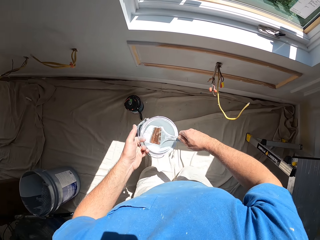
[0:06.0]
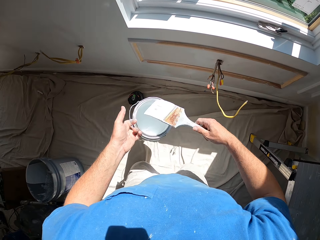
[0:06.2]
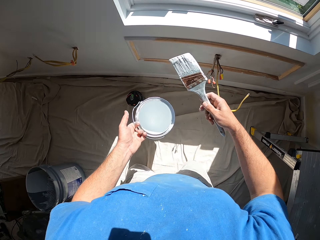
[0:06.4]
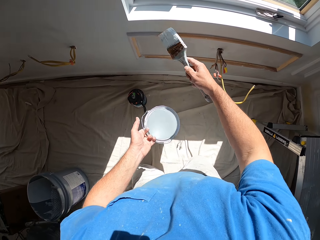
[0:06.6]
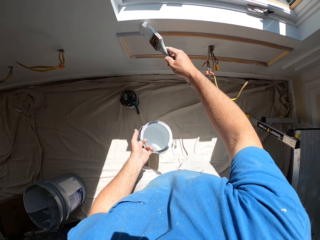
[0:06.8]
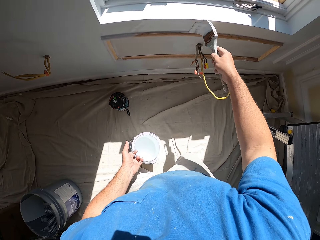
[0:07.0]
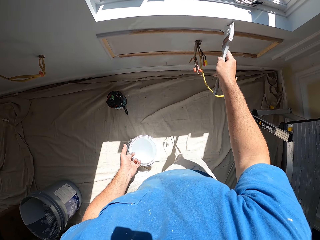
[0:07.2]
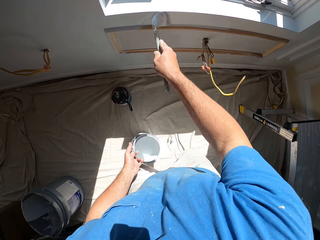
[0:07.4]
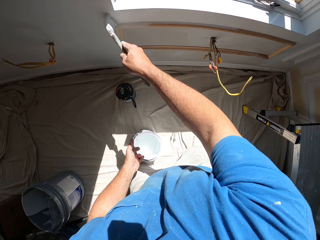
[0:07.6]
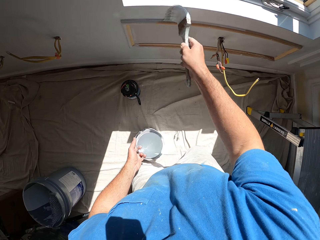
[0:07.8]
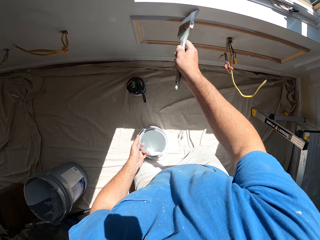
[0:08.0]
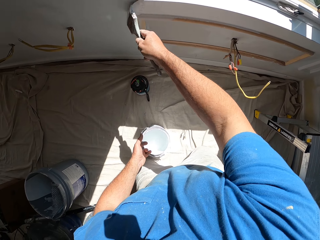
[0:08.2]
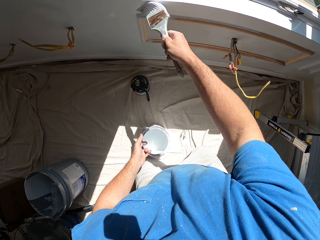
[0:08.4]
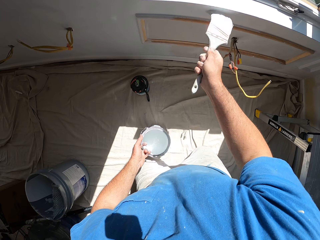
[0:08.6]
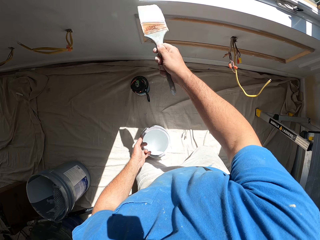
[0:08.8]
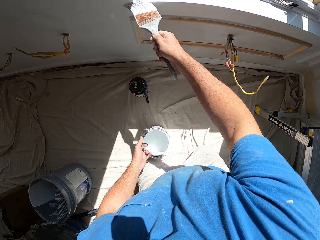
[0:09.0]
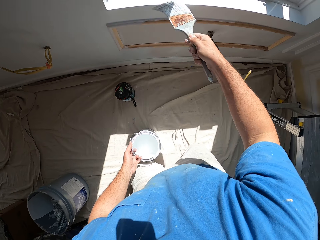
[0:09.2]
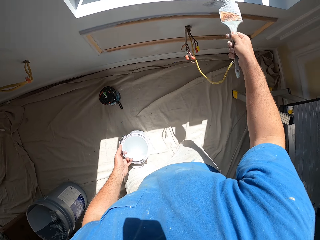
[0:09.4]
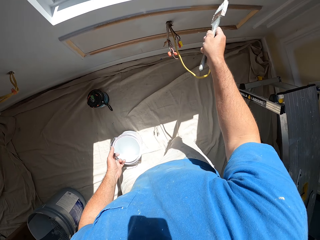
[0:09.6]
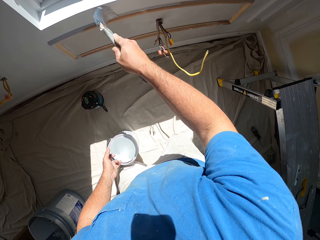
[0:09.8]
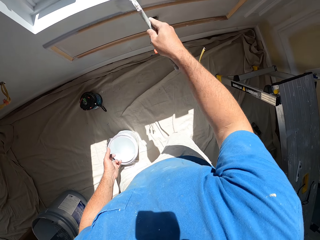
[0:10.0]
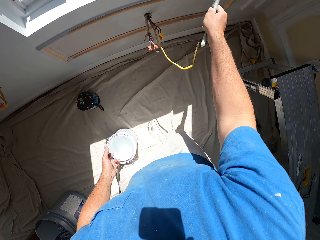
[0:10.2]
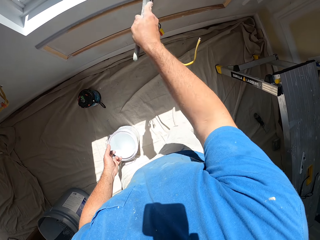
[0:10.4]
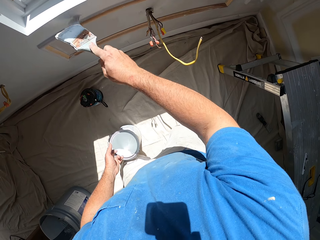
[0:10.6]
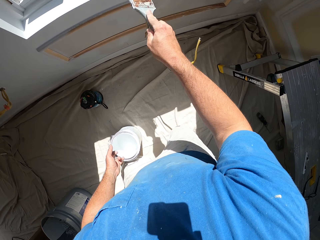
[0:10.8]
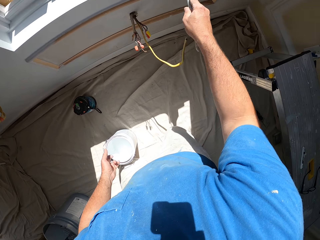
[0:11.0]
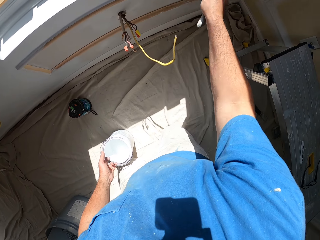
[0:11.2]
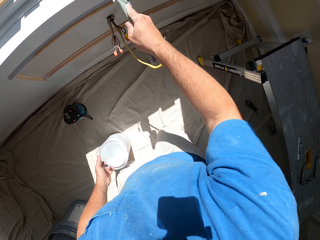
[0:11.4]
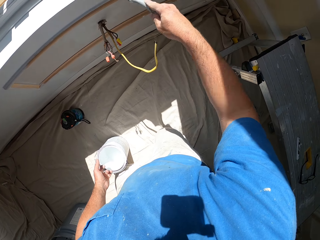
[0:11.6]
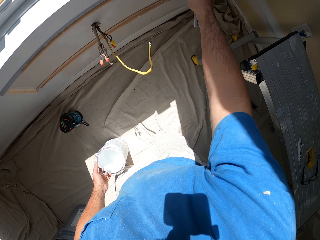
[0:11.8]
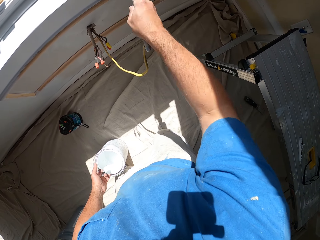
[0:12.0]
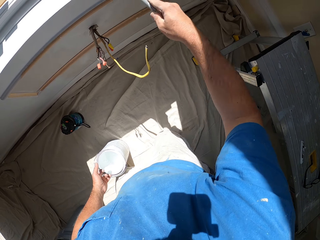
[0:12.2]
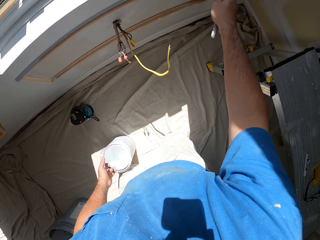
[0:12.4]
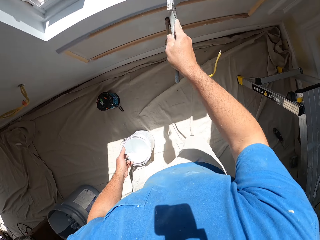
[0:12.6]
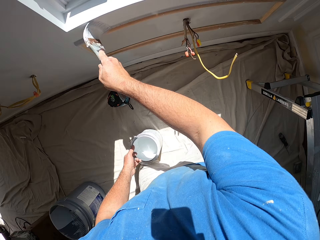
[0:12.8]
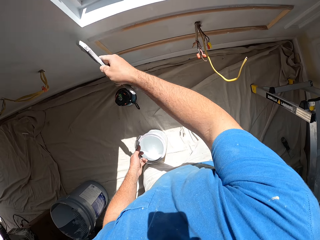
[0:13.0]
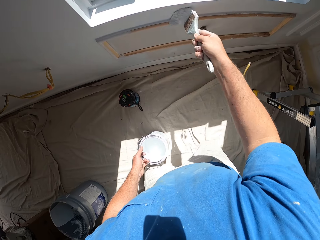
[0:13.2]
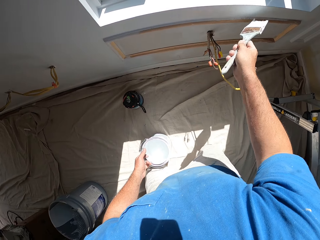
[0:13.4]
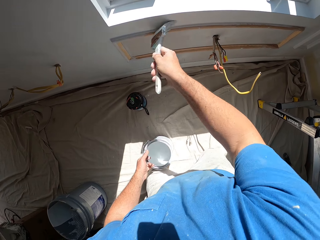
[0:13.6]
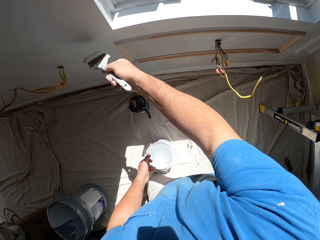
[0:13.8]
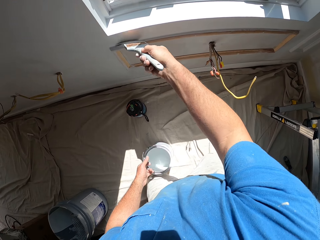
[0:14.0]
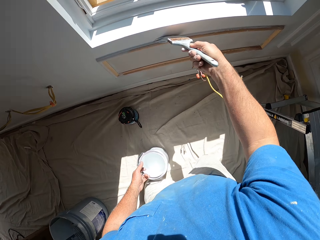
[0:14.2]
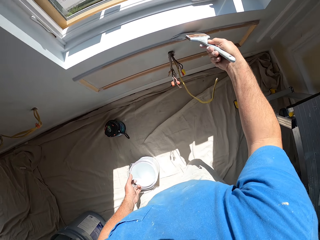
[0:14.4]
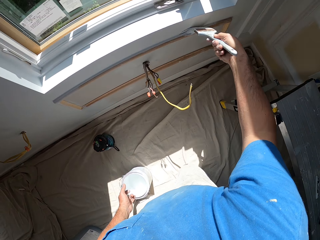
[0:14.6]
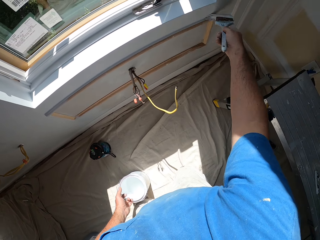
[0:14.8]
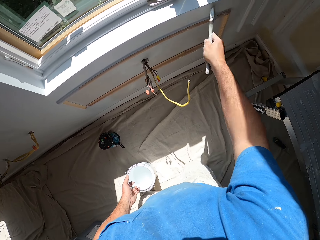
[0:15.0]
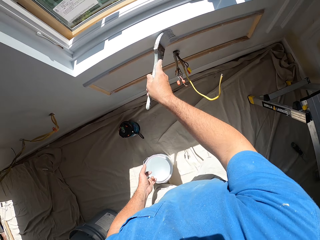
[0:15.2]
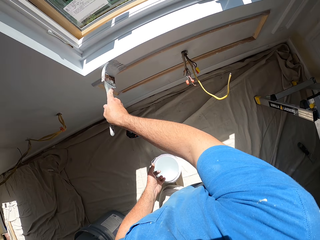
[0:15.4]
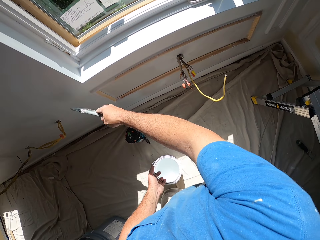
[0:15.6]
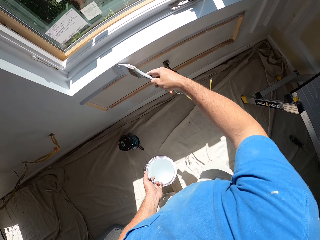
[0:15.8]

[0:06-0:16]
The camera wearer paints a part of a wall with the paint brush.

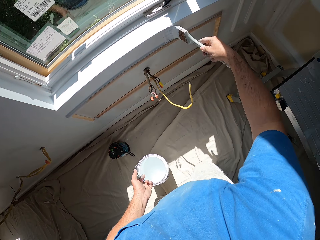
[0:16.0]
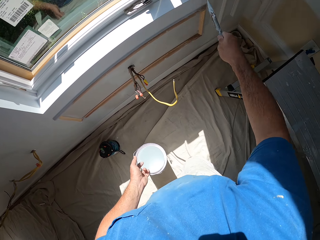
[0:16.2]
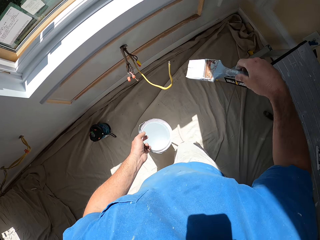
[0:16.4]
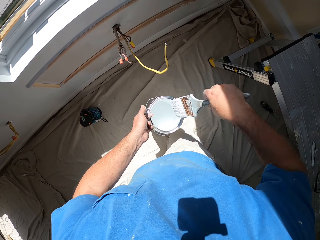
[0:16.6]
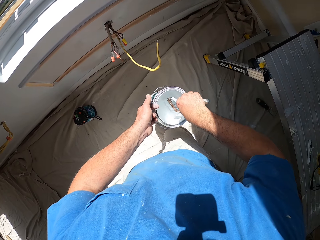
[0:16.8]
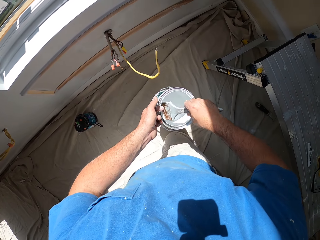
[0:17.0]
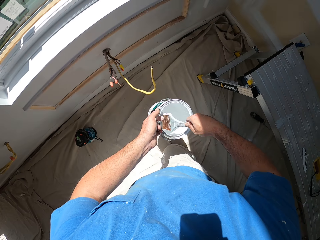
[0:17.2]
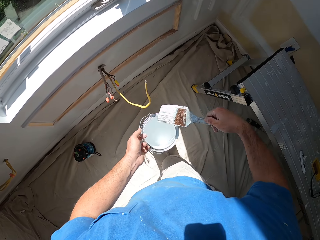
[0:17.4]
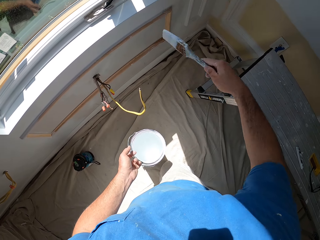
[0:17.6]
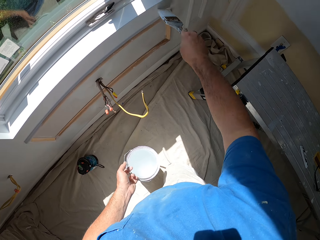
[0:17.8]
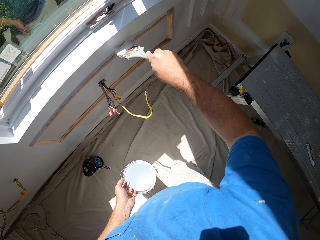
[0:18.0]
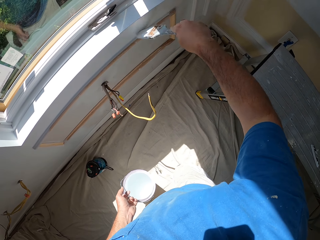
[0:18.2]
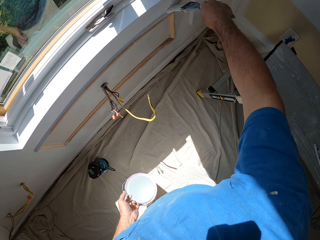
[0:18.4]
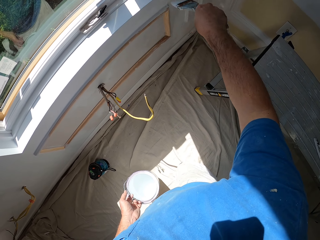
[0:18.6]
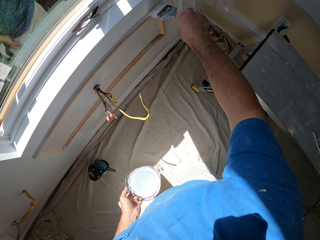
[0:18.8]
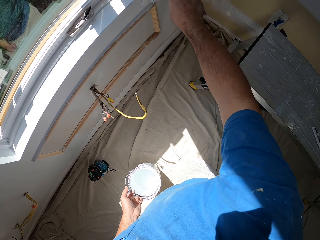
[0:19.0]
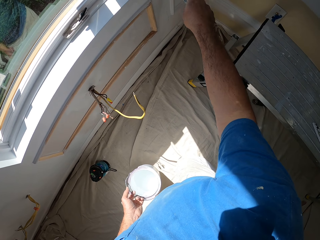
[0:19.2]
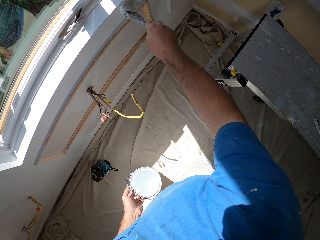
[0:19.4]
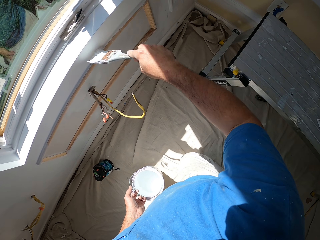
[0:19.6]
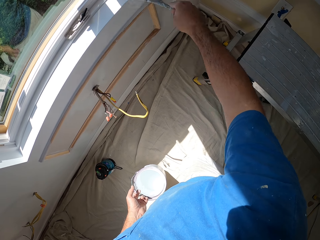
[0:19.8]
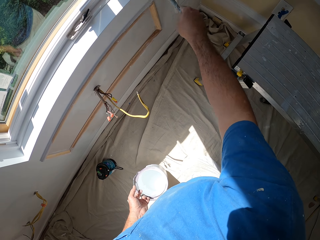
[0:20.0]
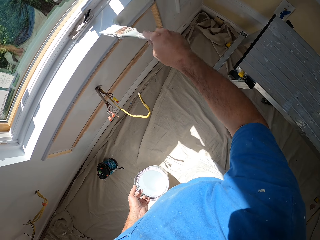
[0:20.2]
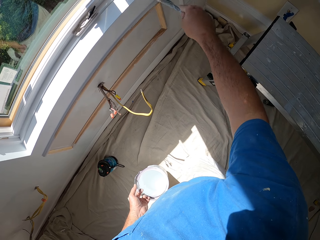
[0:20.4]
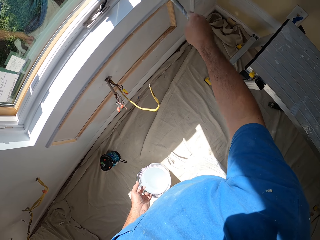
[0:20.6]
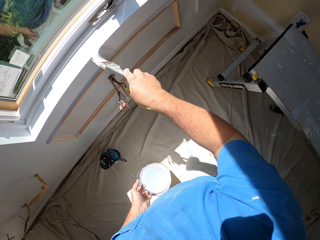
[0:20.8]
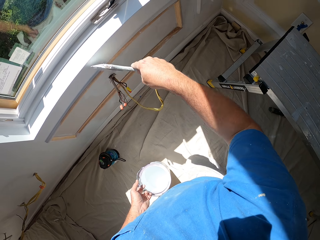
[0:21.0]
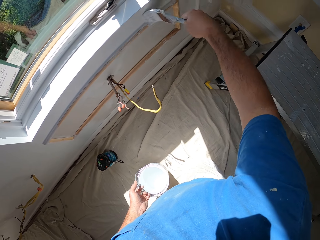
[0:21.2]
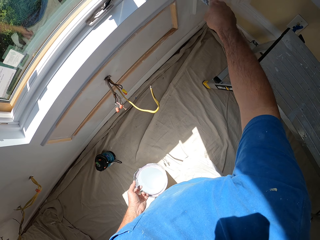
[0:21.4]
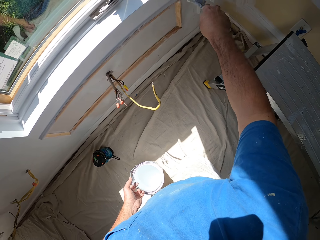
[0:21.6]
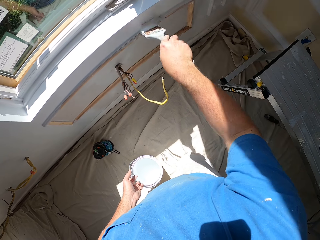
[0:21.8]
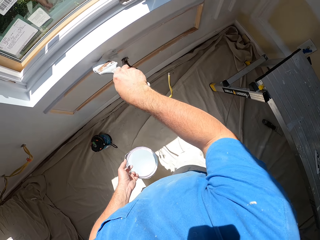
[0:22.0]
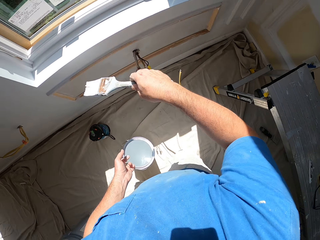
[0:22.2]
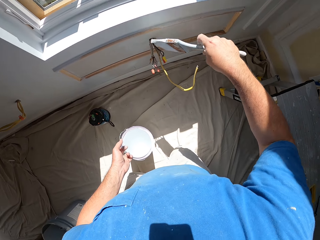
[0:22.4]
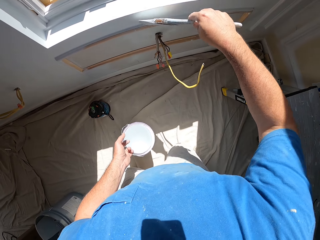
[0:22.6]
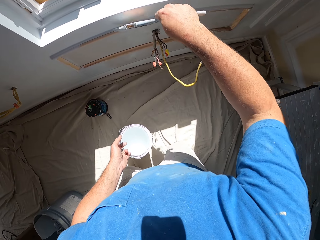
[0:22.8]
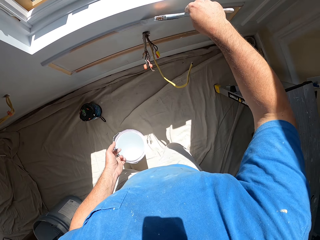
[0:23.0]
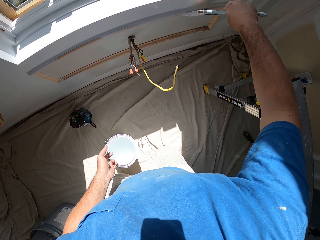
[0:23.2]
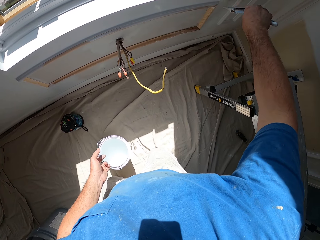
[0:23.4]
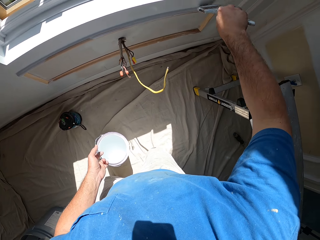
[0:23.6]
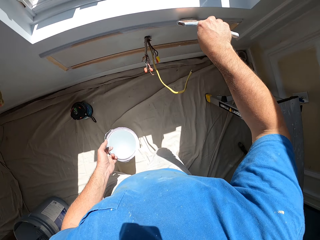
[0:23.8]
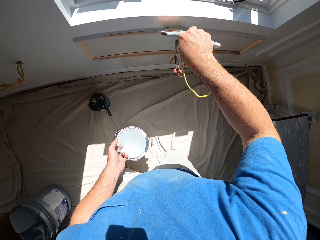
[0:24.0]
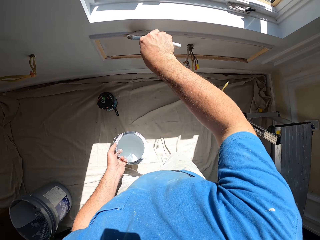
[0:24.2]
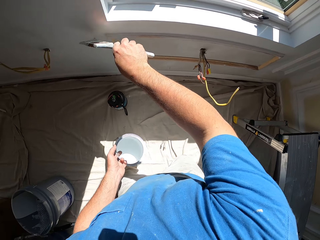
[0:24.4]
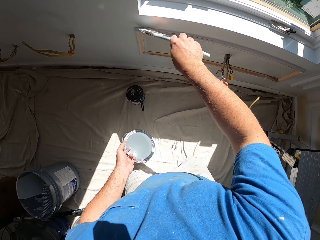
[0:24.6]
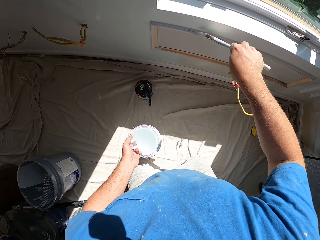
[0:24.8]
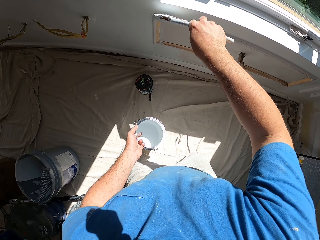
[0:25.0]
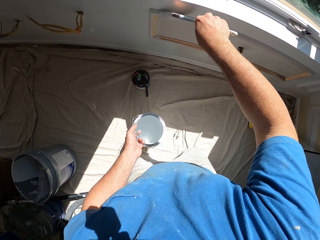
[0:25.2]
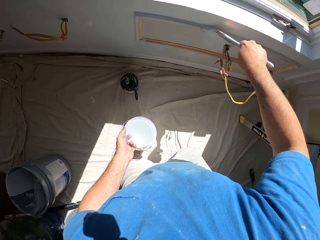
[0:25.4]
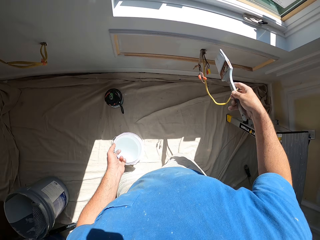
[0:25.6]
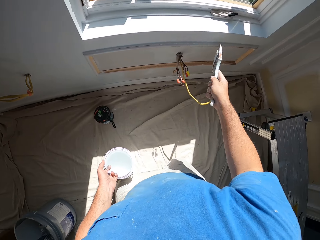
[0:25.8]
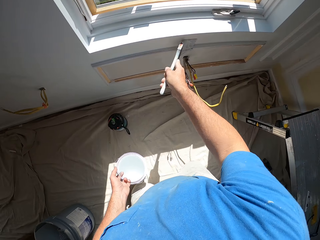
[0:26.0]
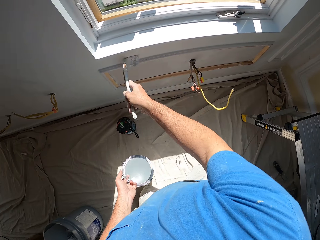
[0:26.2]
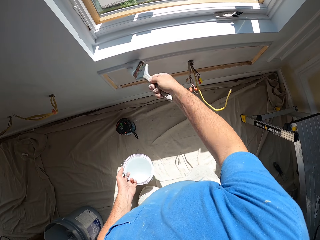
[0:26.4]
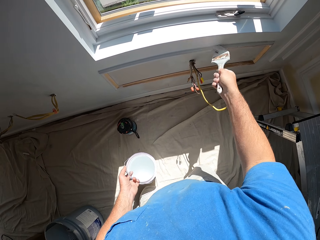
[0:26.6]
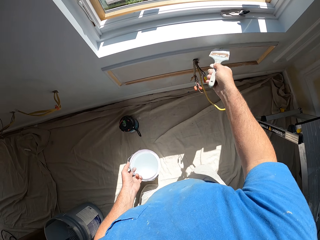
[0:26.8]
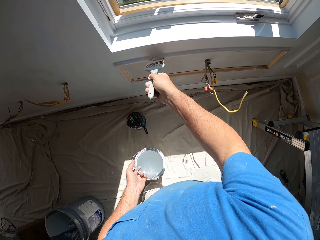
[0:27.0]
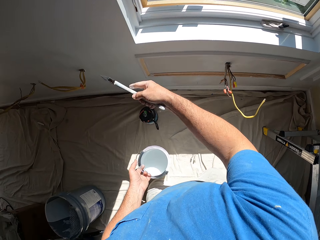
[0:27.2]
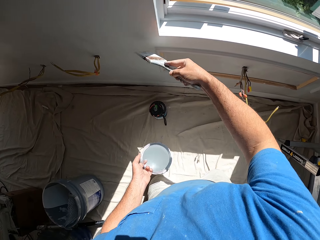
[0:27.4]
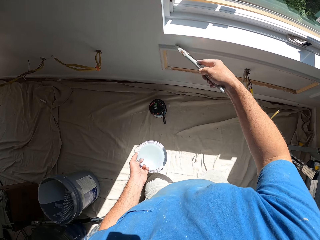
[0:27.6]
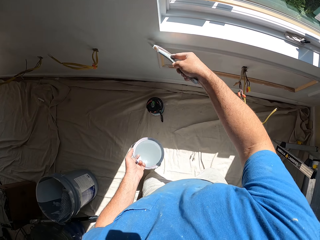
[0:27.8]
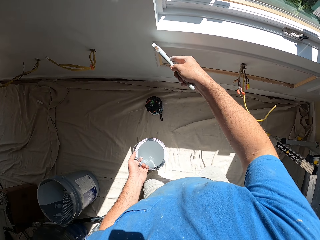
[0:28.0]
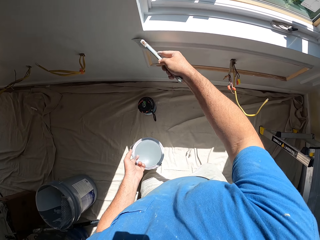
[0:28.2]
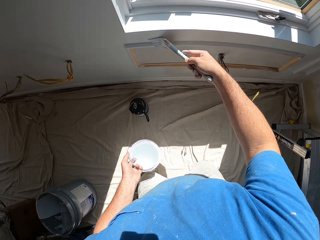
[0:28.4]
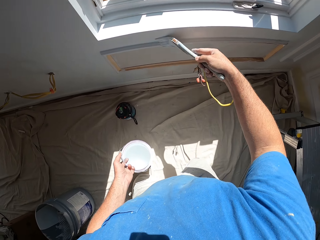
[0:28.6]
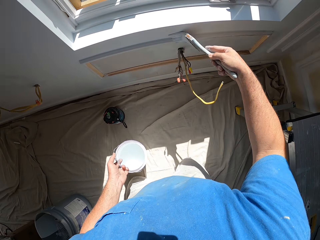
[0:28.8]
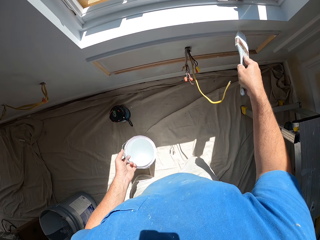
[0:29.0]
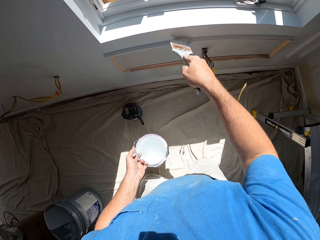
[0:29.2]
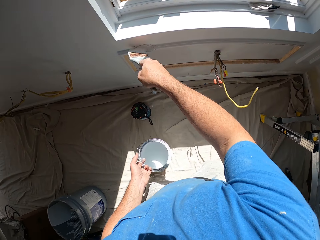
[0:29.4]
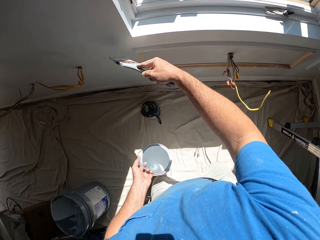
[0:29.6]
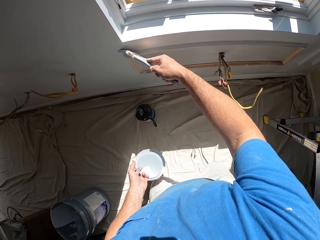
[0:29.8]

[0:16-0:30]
The camera wearer scoops up paint with the paint brush from the paint can. They paint a part of the wall with the paint brush.
